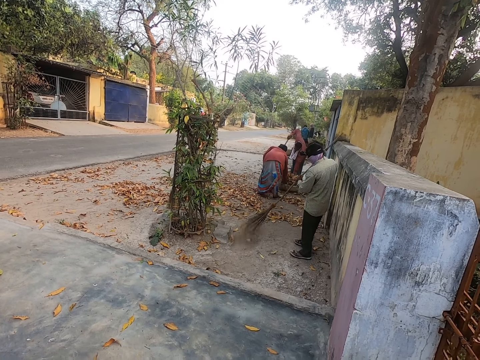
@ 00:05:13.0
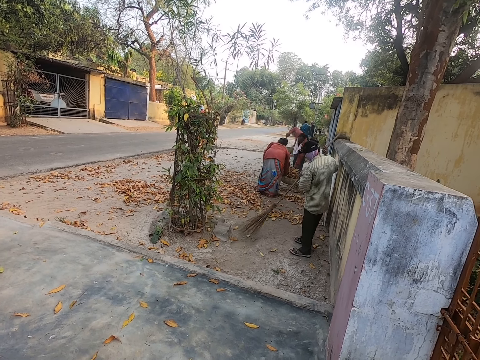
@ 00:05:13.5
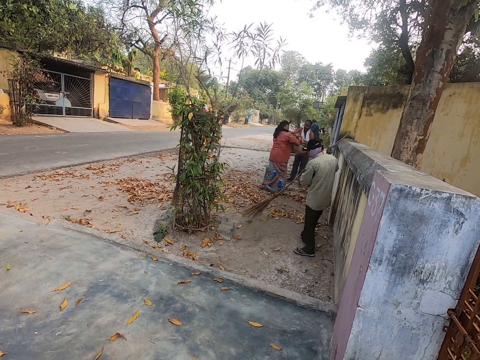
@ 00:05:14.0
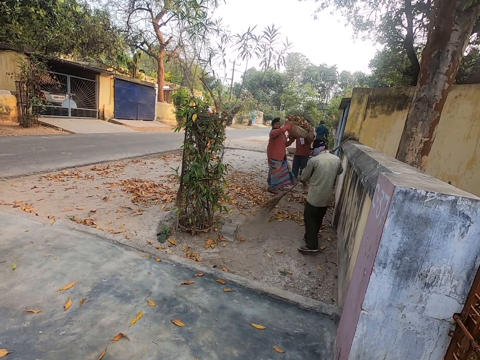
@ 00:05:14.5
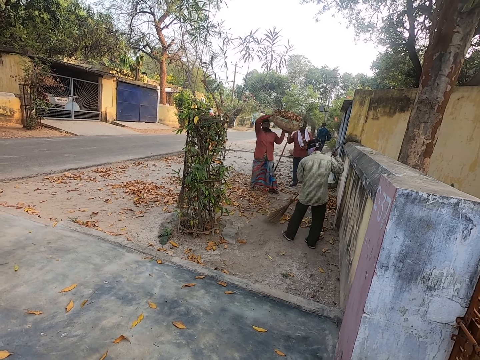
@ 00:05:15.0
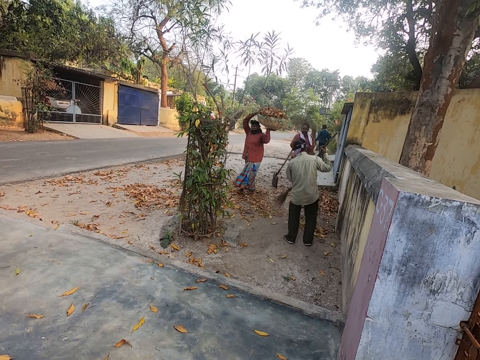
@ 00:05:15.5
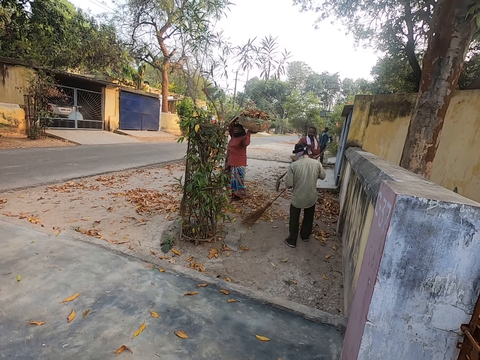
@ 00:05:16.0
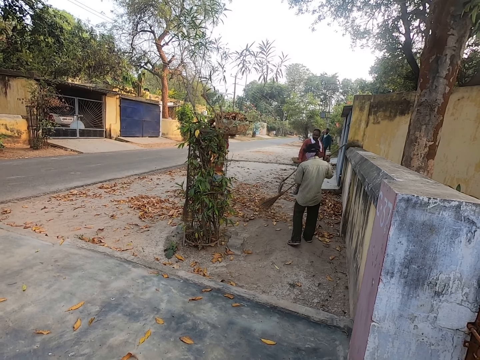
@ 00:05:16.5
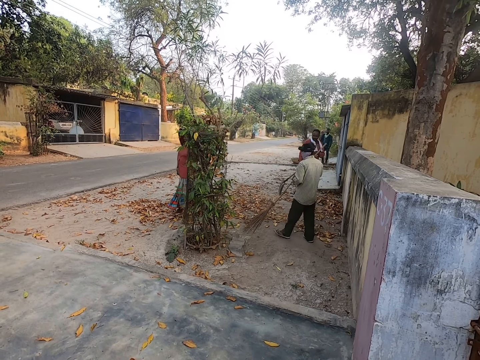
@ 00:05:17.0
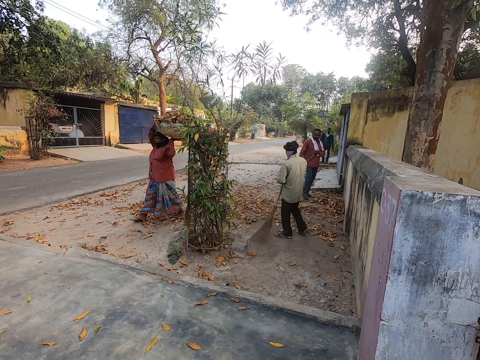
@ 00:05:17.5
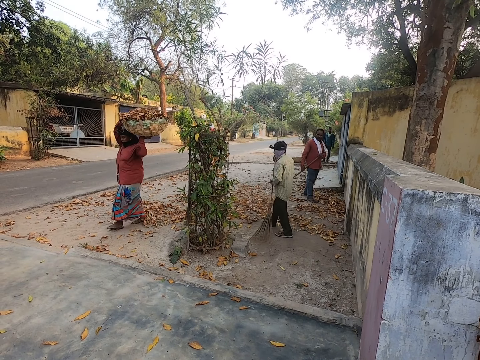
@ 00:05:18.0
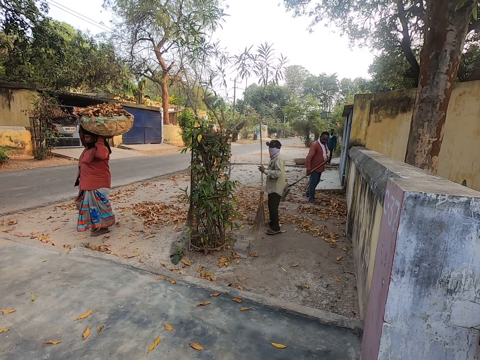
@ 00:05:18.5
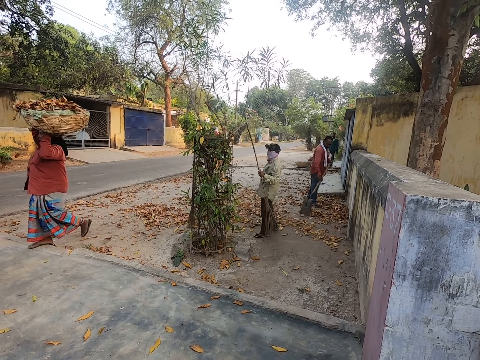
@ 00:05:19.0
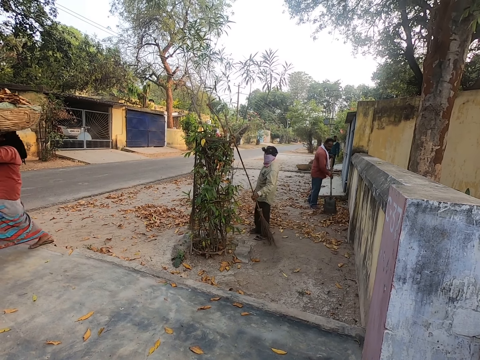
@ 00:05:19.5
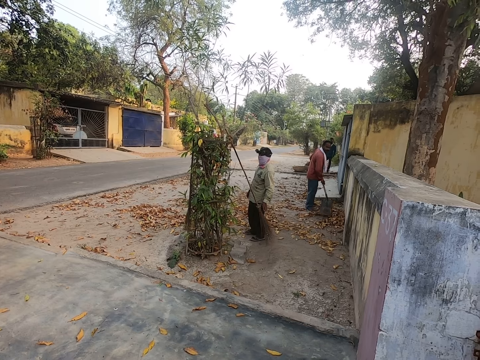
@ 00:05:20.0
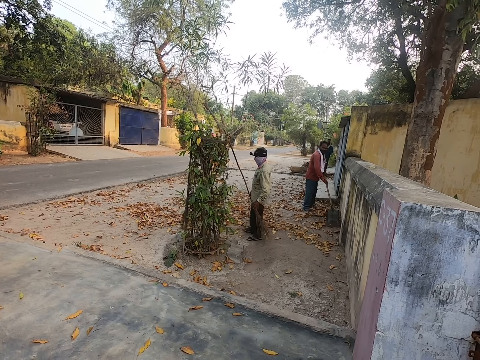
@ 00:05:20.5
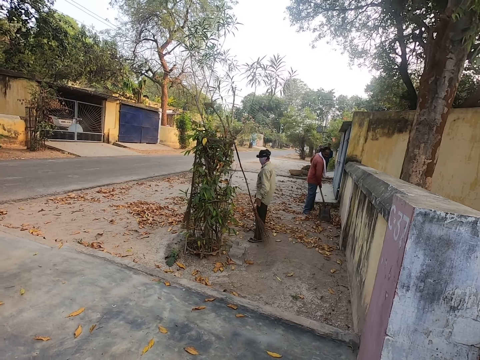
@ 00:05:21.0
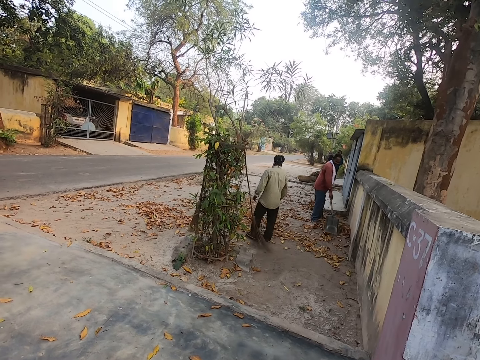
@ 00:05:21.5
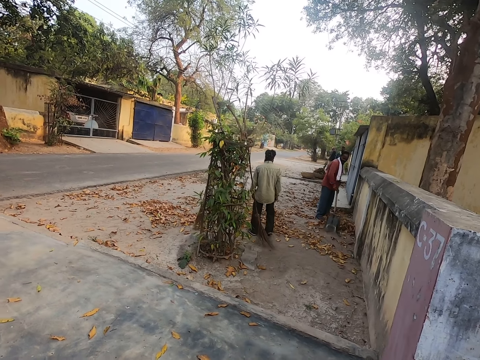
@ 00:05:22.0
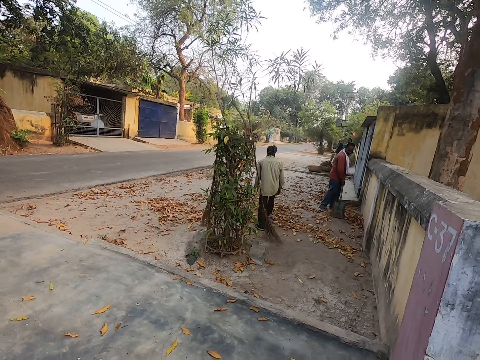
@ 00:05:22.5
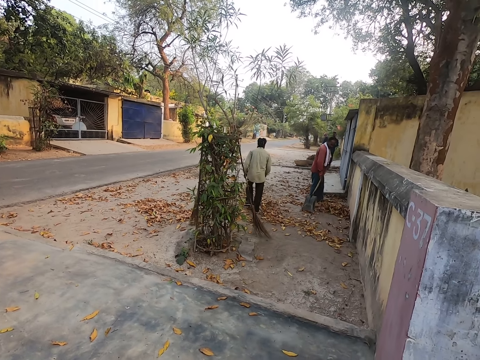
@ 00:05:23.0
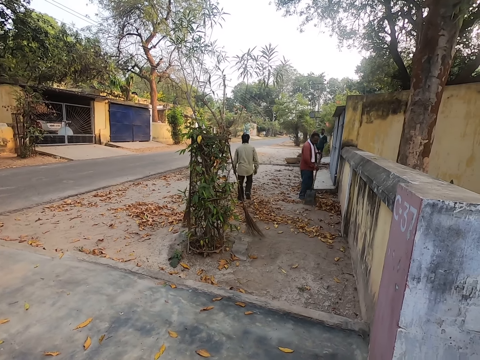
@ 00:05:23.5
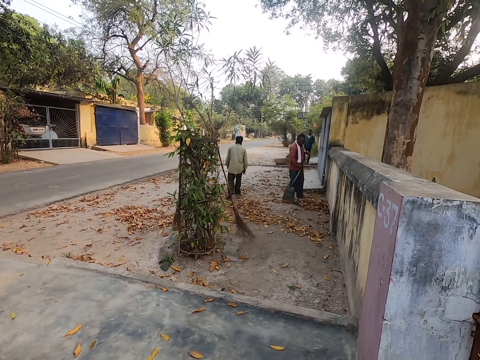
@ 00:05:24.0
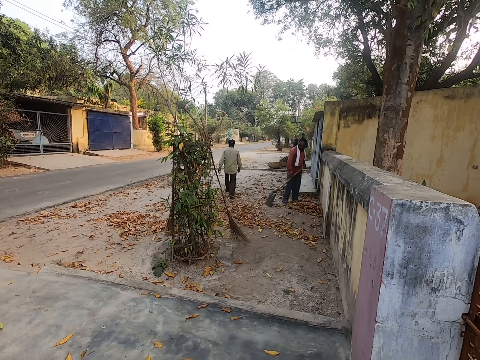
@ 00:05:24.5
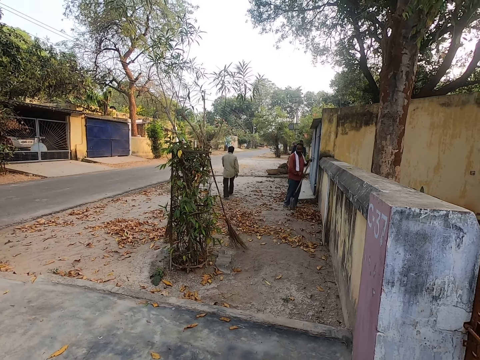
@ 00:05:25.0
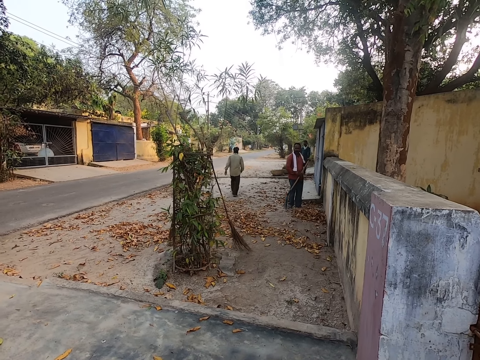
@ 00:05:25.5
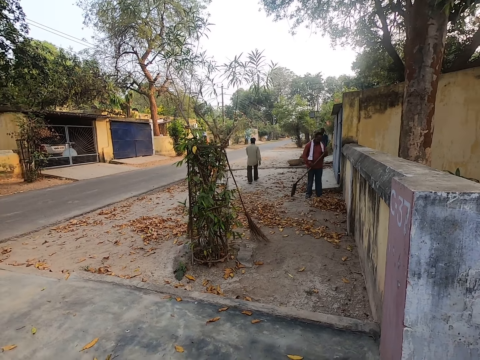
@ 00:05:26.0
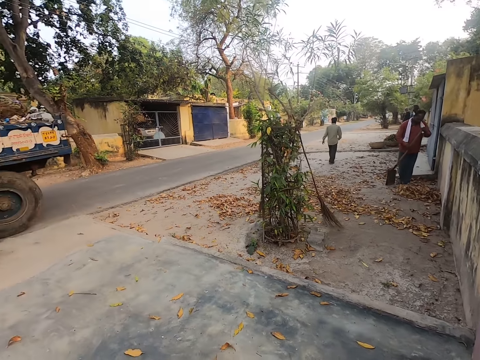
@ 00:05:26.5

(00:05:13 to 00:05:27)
A woman picks a basket of leaves. A man picks a basket. The camera wearer places a broom against a flower. The man gathers leaves with a spade. Another man puts the broom against the flower. The first man gathers the leaves with the spade.

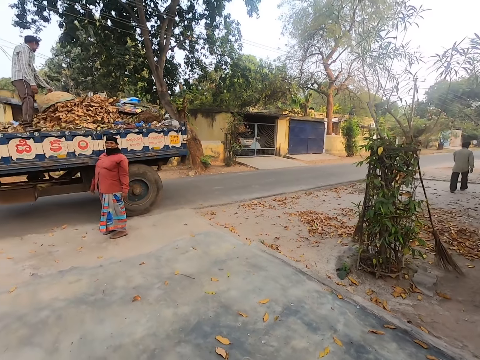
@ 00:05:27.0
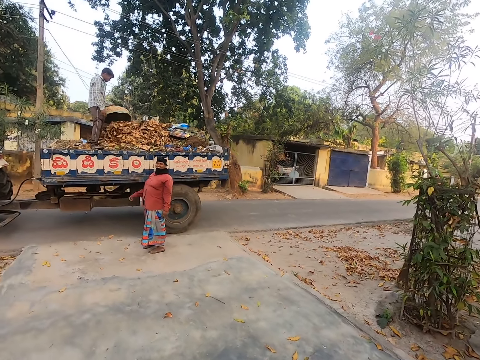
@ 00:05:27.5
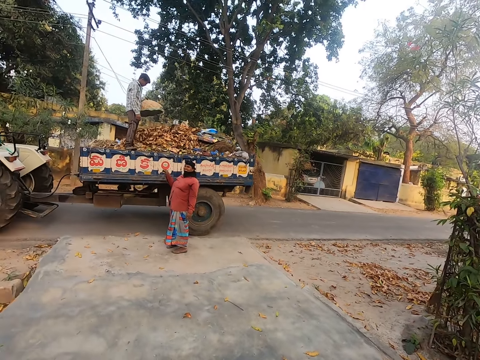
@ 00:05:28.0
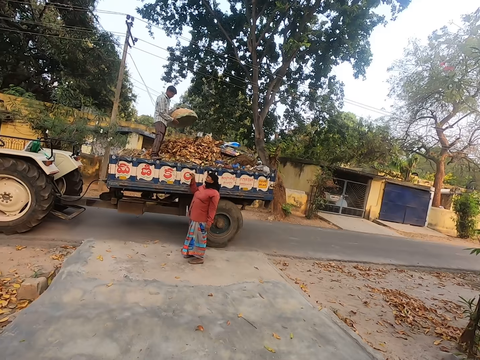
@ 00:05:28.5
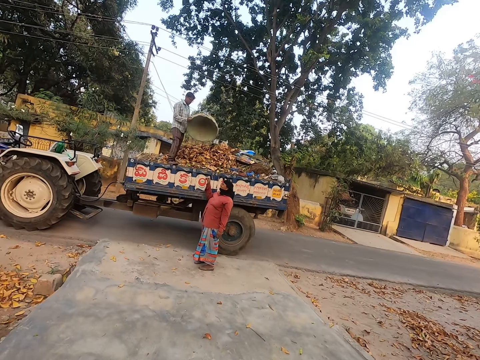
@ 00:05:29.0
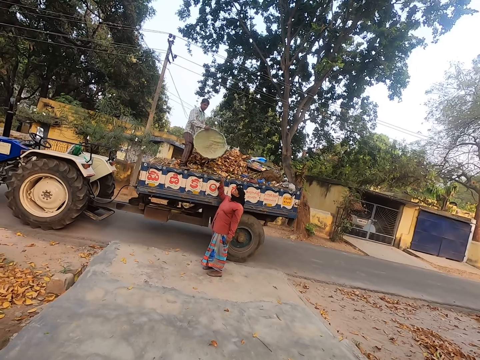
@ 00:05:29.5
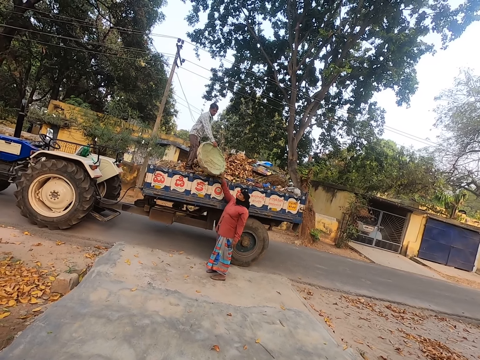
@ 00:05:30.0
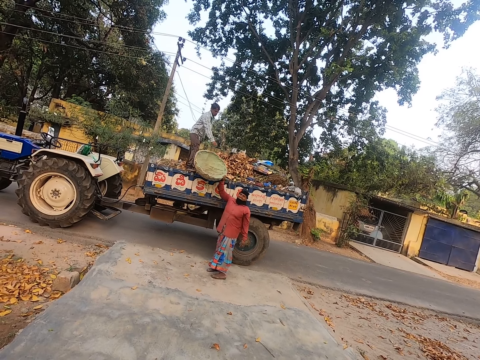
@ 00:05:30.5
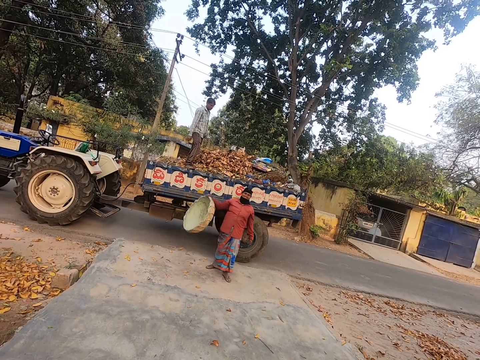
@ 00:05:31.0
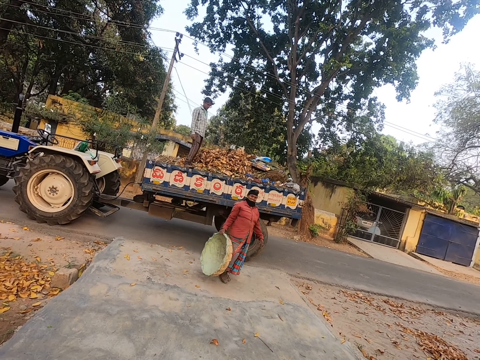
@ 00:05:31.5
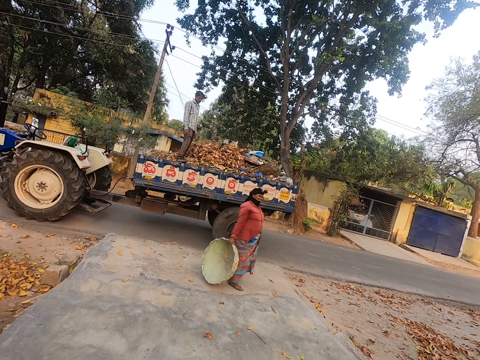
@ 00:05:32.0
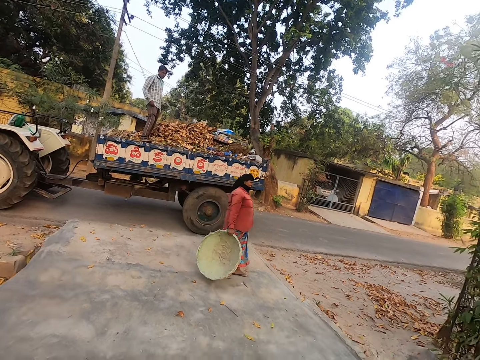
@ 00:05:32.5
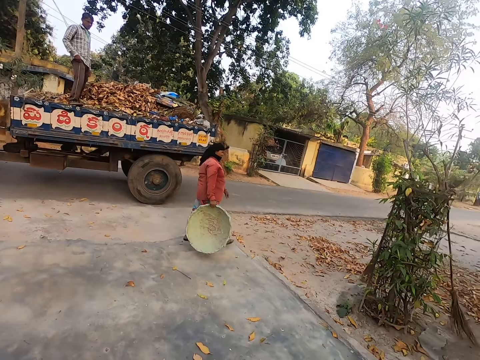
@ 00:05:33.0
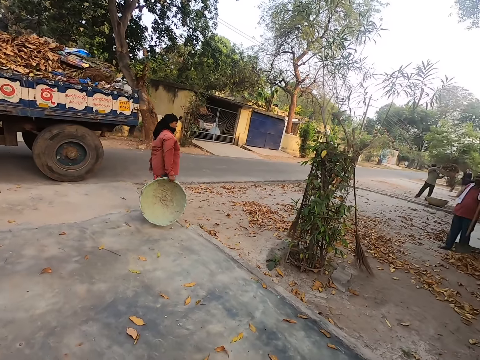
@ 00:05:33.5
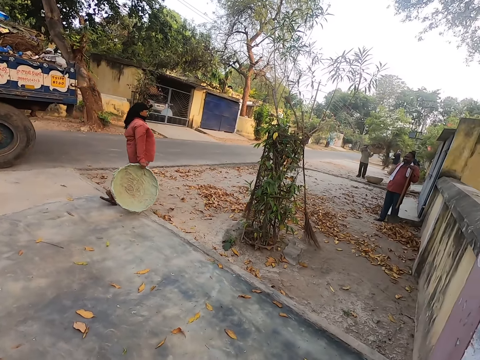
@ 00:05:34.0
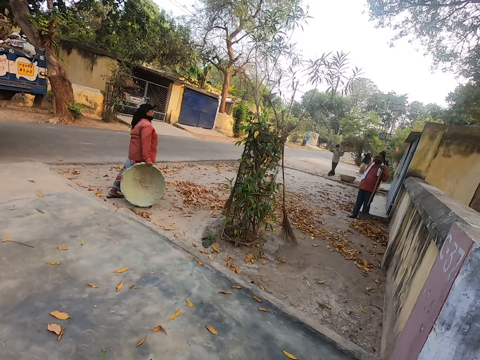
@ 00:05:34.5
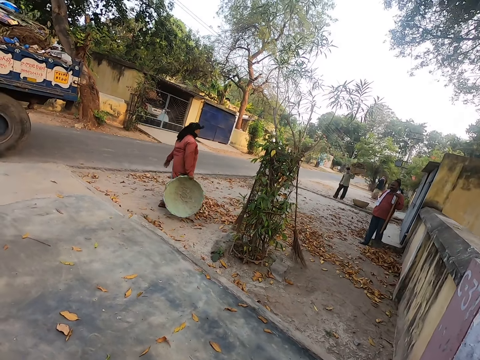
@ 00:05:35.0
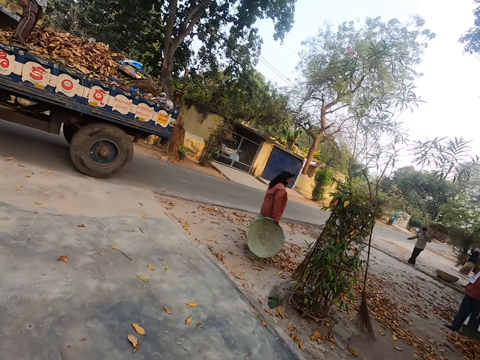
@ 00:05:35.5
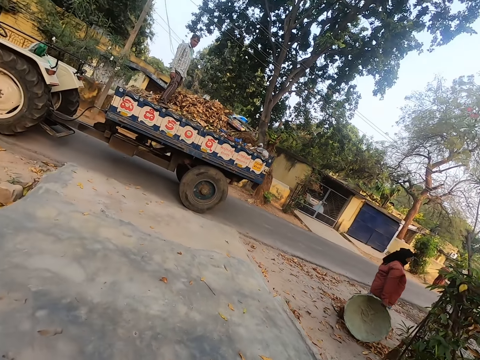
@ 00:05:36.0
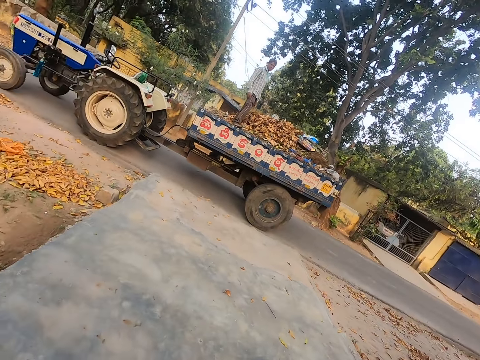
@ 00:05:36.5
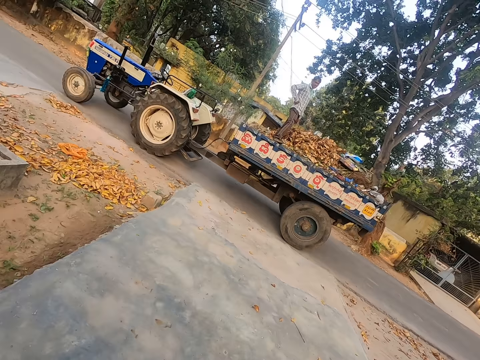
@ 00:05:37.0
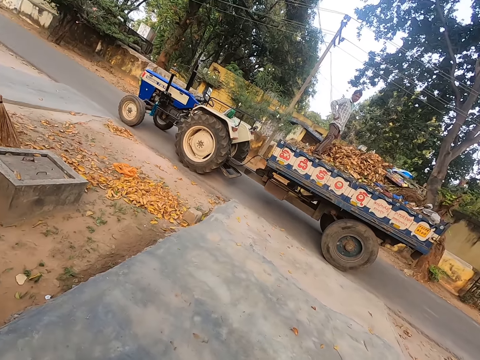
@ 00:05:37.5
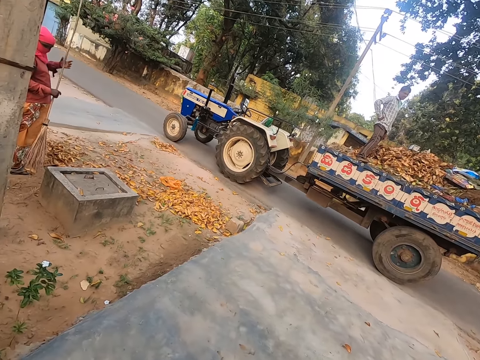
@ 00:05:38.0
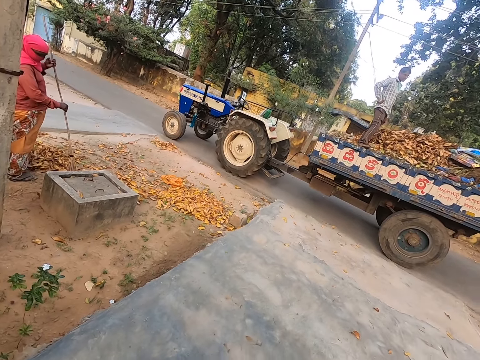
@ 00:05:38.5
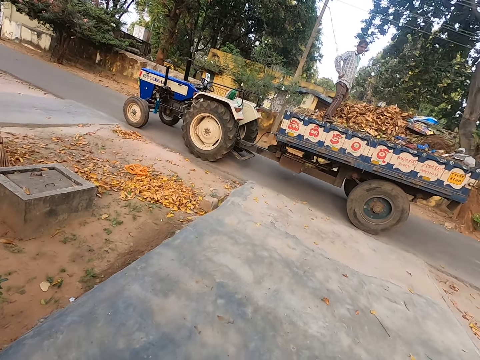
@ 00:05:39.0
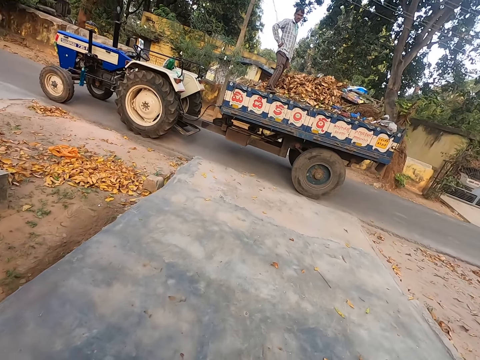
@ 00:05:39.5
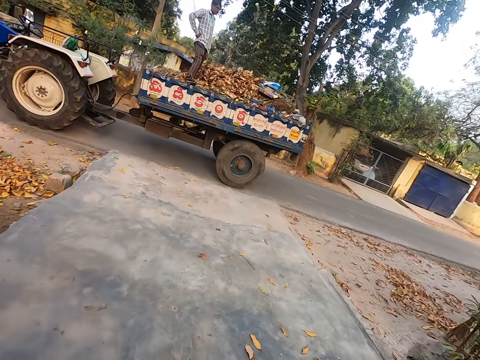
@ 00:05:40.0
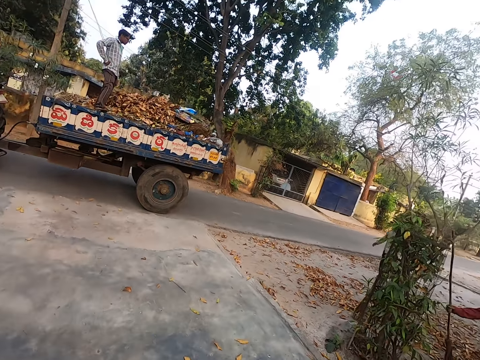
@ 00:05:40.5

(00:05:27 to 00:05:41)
A man pours leaves in a truck. The man hands a woman a basket. Another woman sweeps the floor using a broom.
